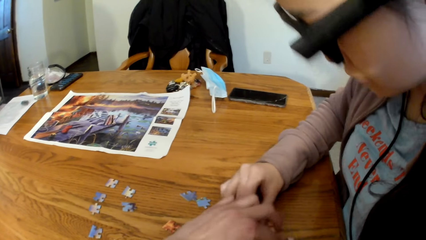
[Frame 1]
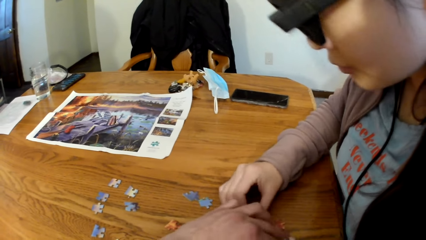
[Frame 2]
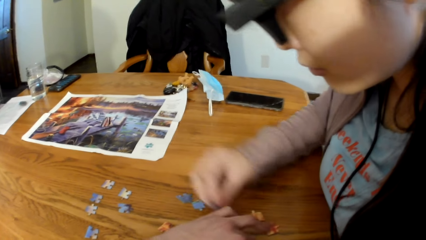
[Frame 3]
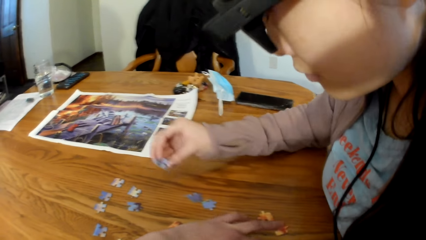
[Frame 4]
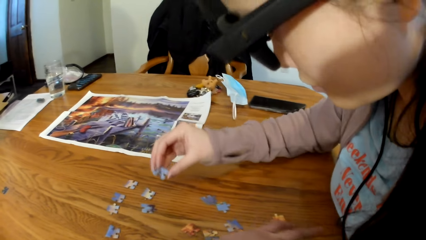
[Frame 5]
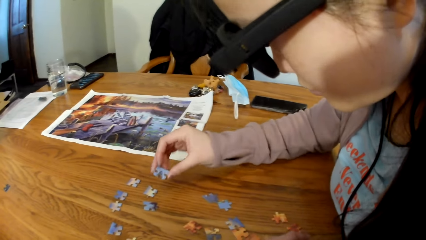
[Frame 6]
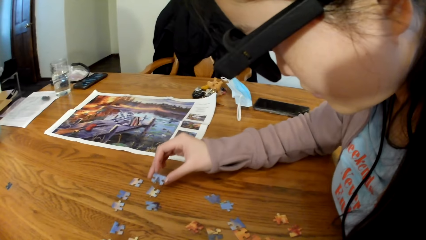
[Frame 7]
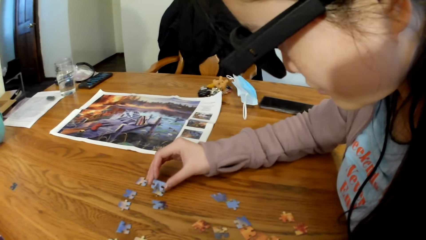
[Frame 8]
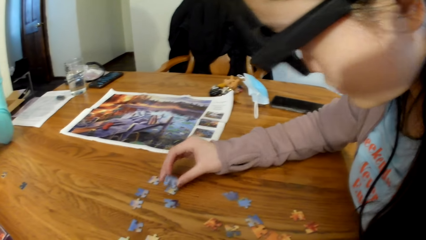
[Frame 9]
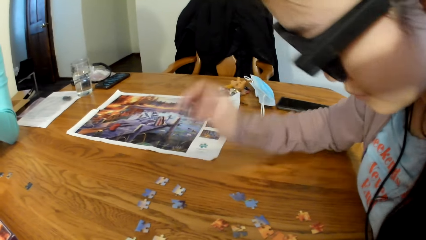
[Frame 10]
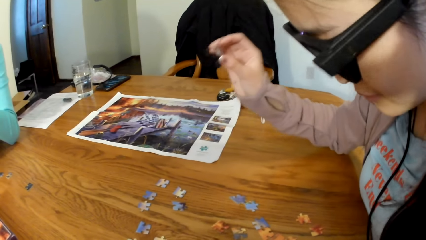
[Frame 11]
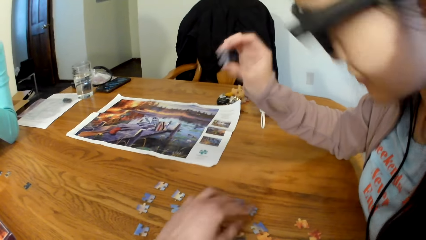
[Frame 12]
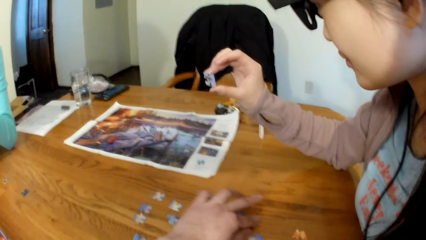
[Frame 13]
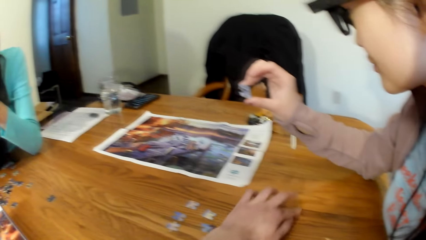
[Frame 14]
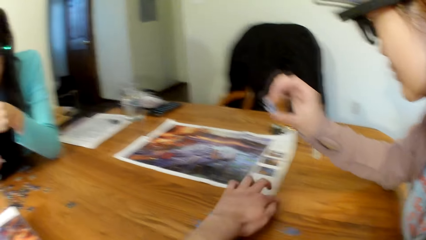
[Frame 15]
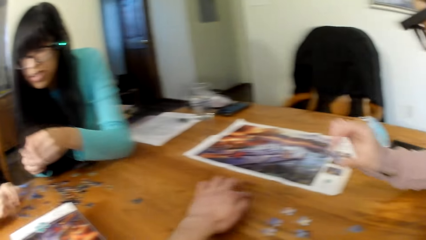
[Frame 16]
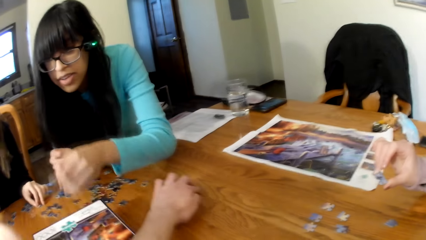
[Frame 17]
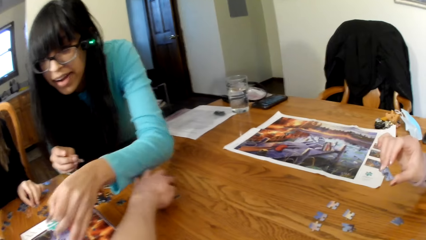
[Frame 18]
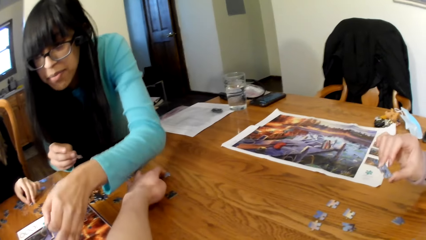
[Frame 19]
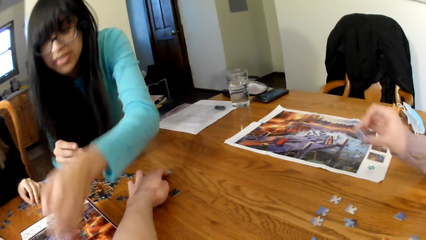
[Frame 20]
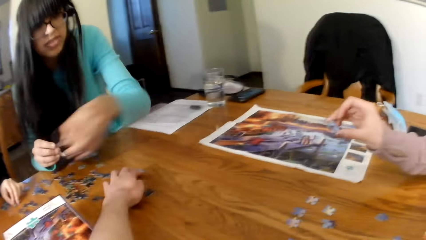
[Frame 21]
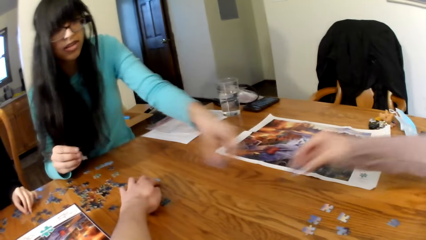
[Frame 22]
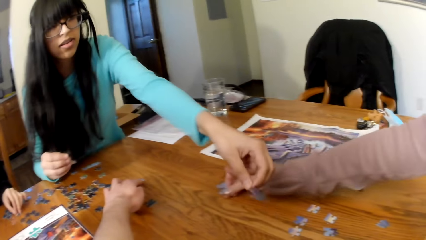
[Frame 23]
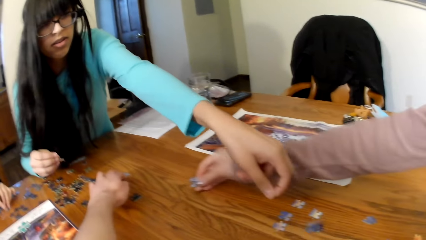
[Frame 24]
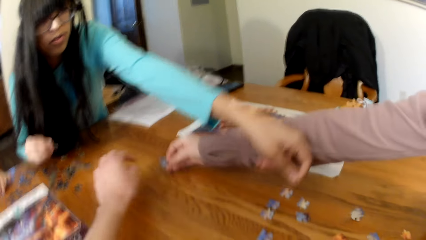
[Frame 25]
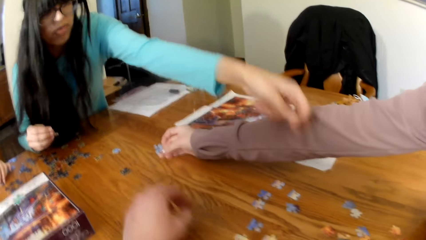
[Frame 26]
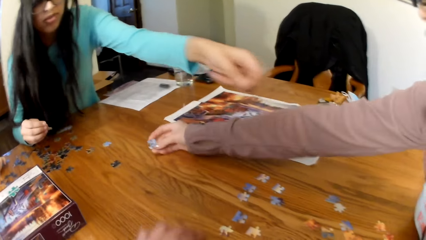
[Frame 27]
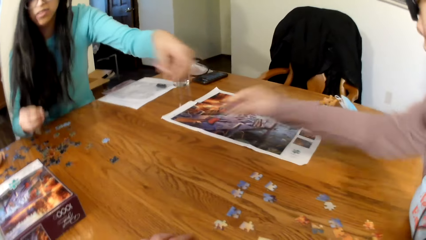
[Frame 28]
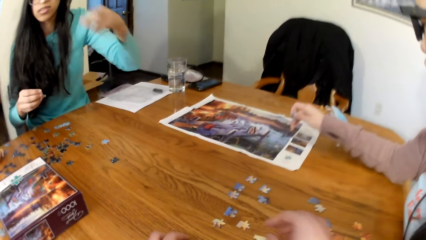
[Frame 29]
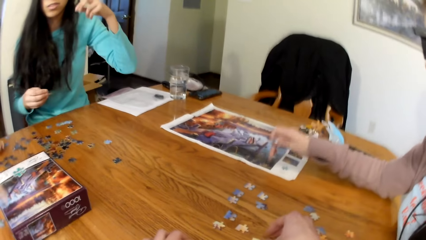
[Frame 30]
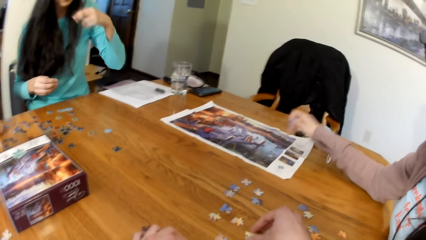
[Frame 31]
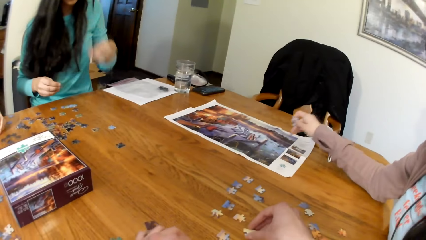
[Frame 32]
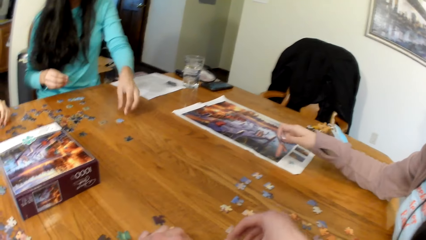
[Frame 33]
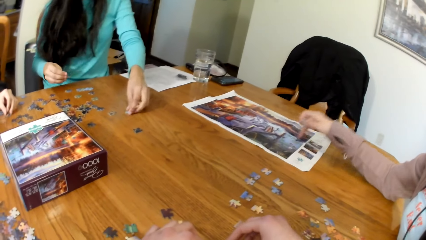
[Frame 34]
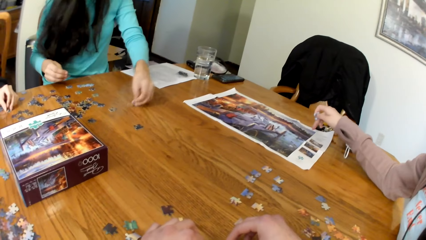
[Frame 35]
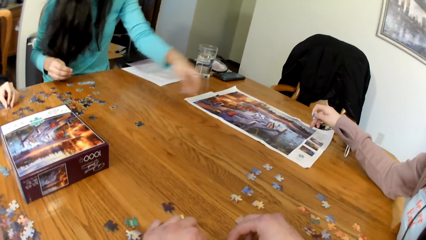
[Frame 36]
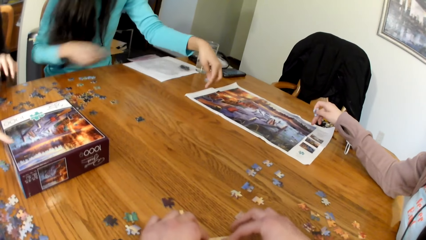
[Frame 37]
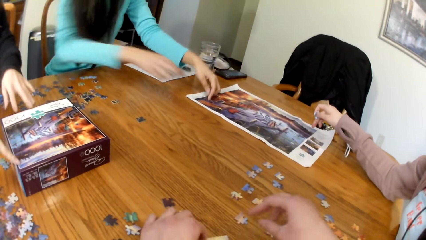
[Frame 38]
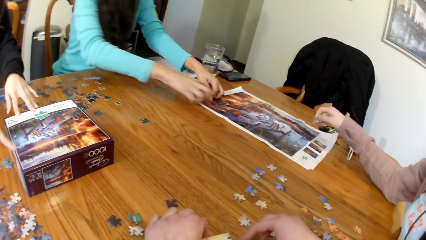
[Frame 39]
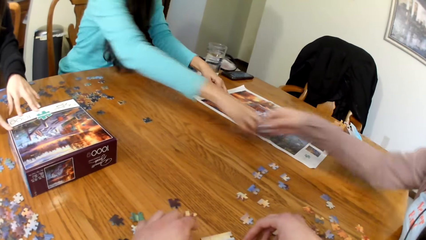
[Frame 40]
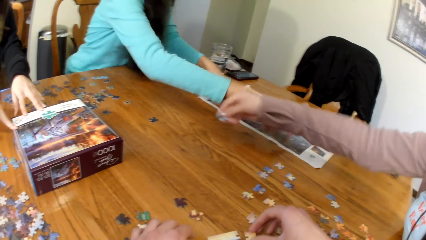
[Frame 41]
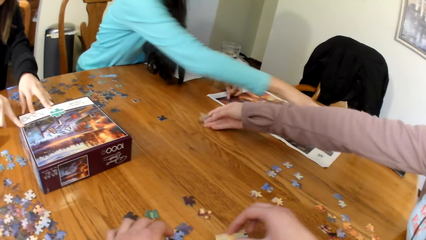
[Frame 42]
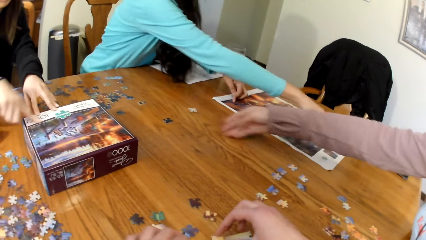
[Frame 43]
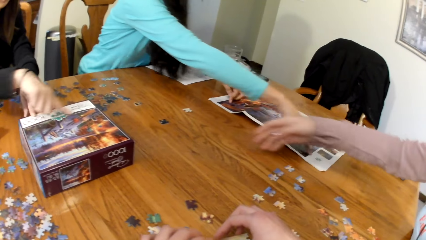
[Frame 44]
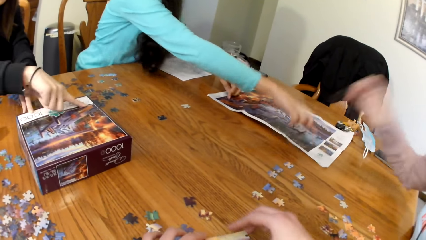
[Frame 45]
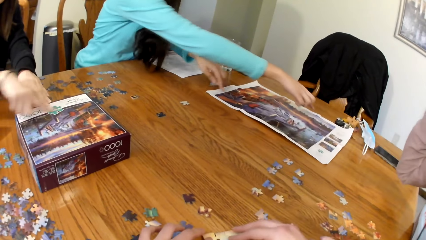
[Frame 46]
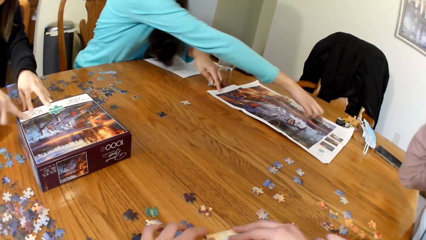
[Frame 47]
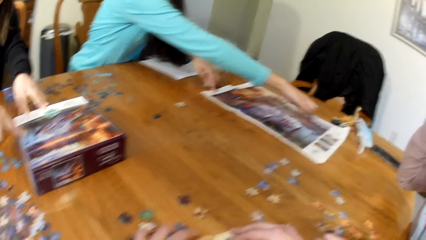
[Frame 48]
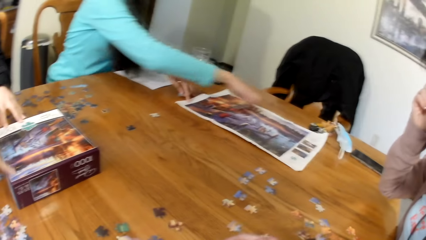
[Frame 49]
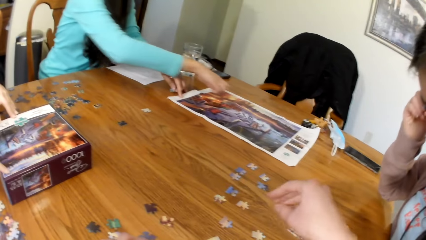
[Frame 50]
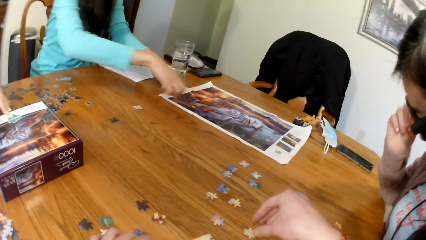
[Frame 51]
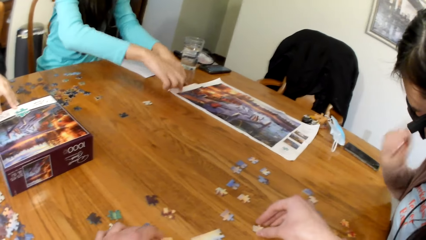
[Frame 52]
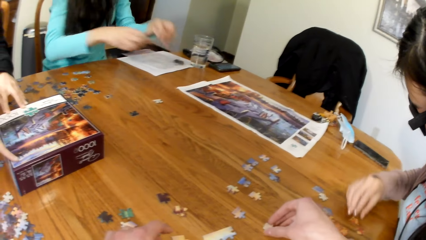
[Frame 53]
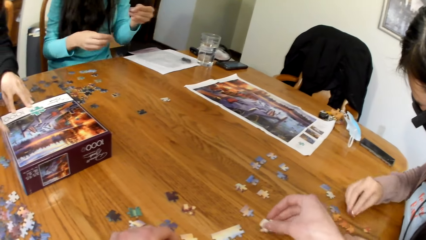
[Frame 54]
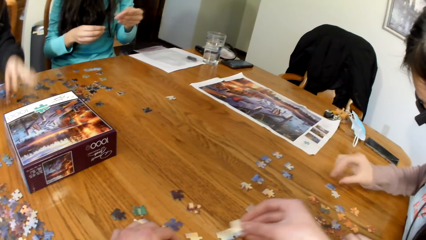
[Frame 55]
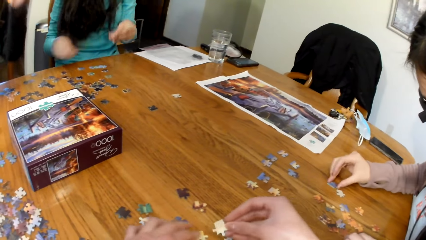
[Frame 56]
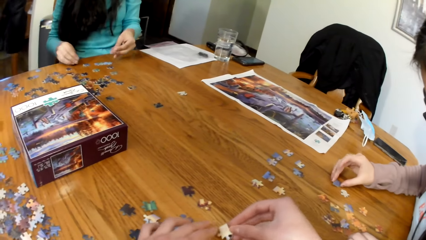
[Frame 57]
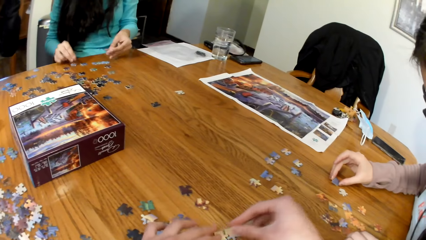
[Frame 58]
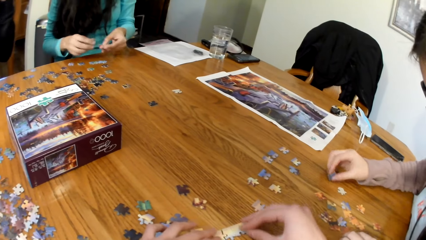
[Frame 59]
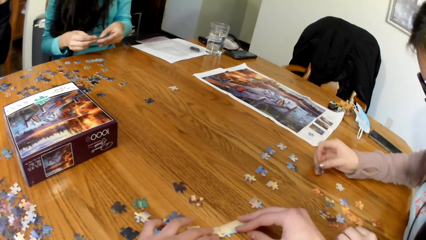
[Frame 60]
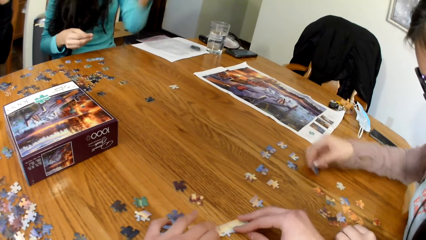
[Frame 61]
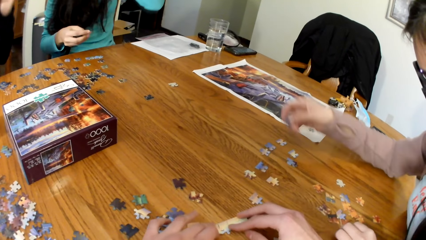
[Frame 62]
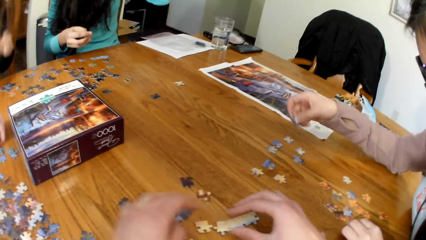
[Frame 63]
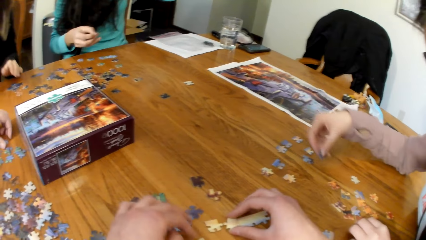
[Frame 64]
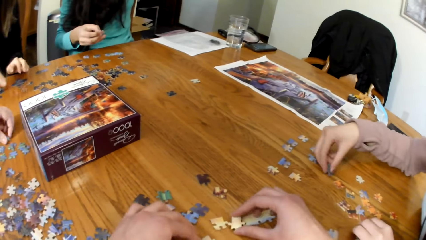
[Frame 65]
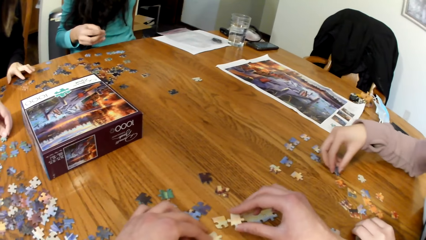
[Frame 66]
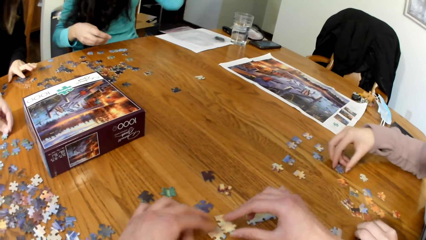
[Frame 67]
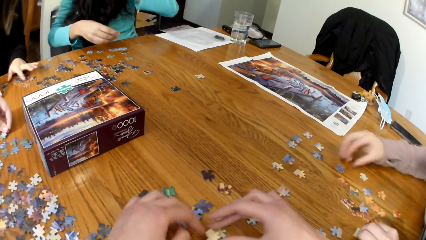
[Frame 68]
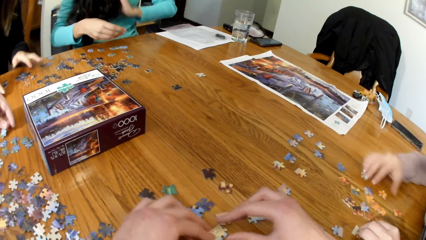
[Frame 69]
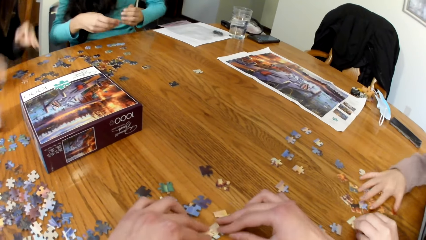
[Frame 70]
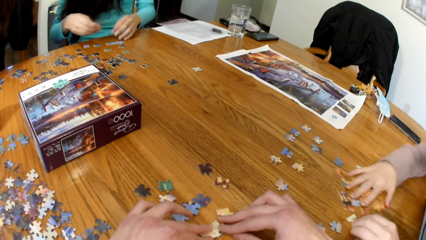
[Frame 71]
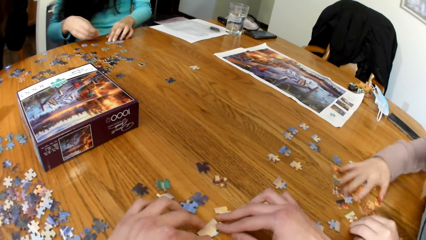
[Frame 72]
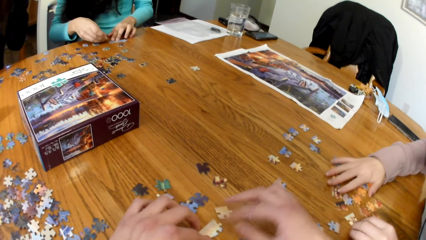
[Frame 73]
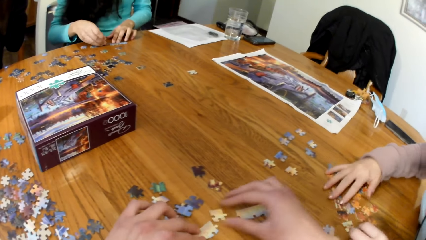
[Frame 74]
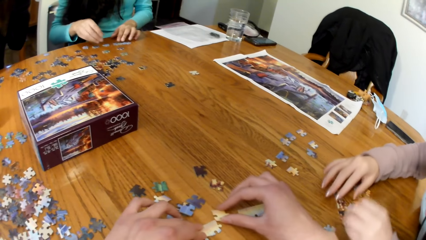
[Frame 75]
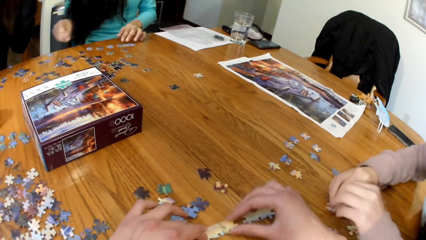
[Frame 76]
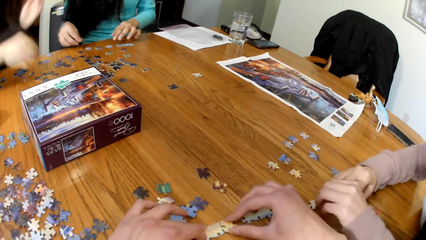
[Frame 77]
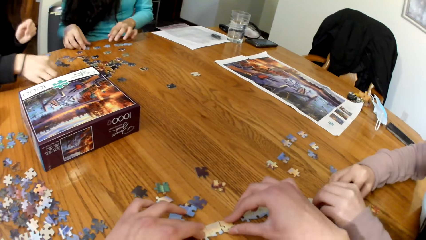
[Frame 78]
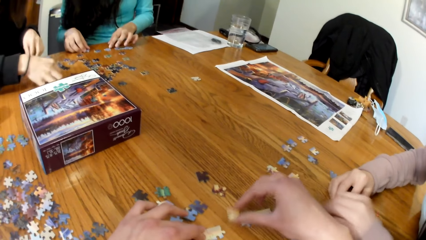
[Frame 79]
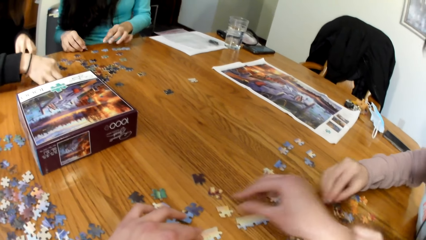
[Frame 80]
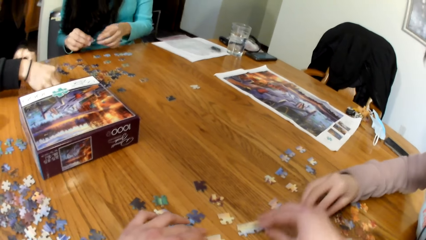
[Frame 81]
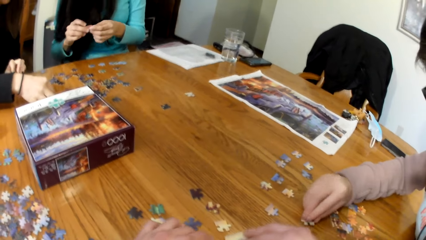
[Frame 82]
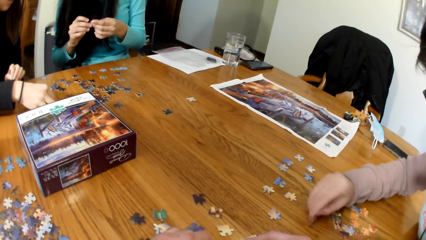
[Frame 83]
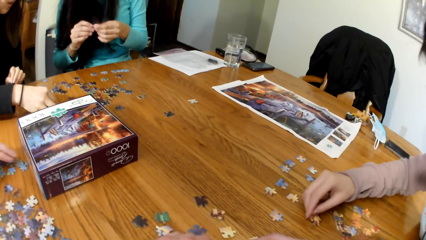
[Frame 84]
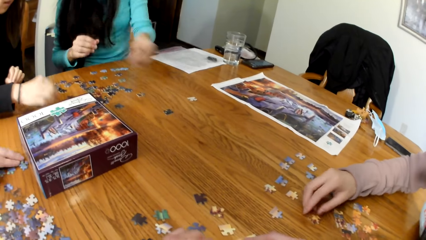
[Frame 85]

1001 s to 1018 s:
A lady plays the jigsaw puzzle. The camera wearer picks up the piece of puzzle. Another lady places the piece of puzzle on the table. The first lady holds the piece of puzzle. The camera wearer plays the jigsaw puzzle.
